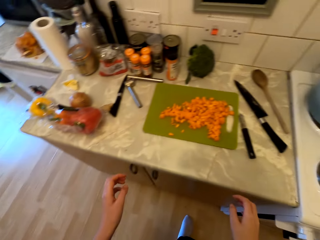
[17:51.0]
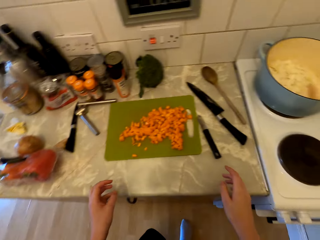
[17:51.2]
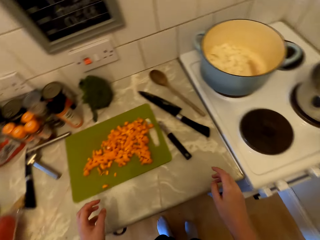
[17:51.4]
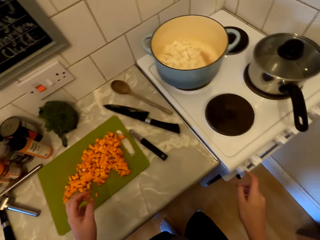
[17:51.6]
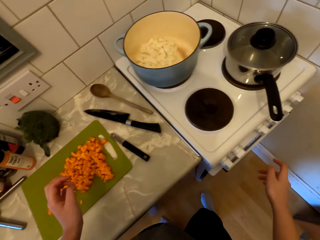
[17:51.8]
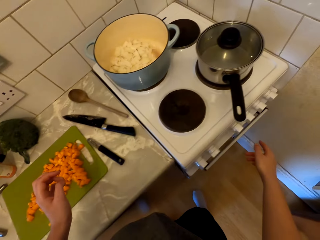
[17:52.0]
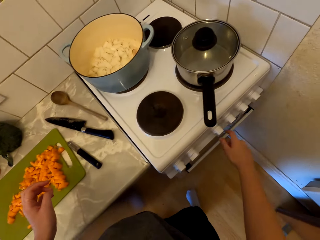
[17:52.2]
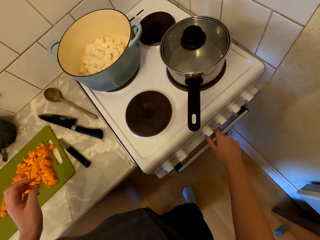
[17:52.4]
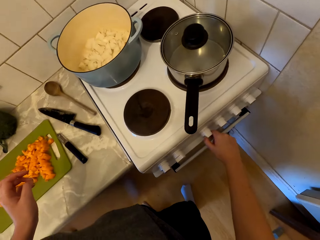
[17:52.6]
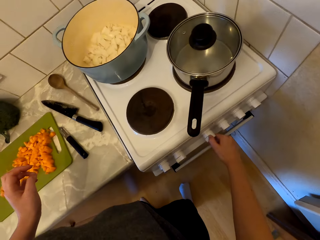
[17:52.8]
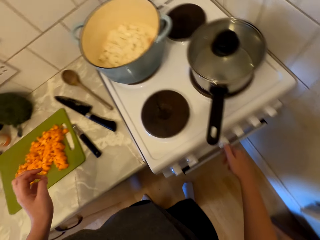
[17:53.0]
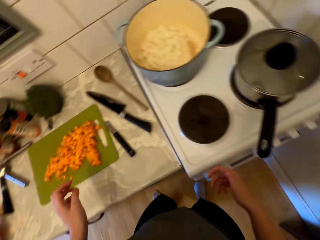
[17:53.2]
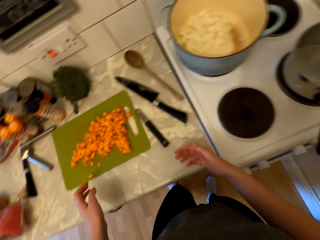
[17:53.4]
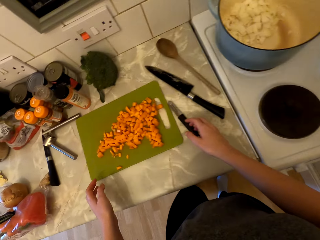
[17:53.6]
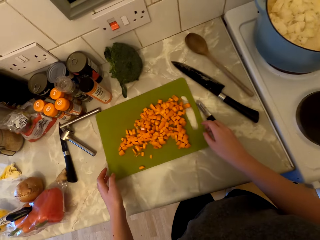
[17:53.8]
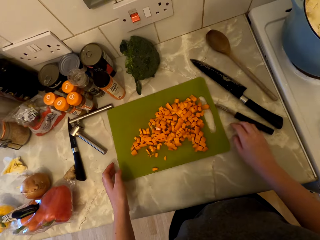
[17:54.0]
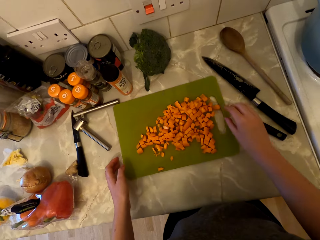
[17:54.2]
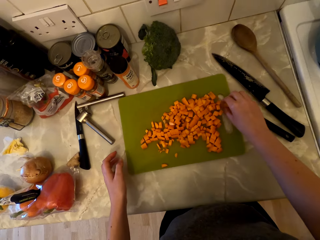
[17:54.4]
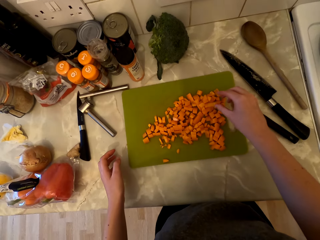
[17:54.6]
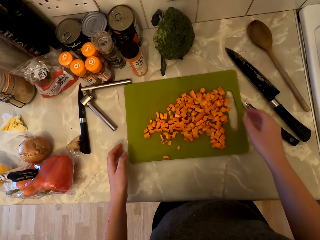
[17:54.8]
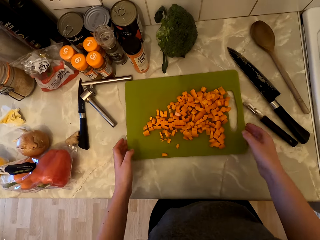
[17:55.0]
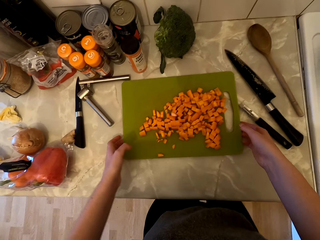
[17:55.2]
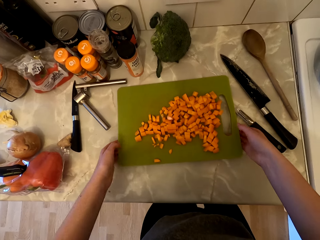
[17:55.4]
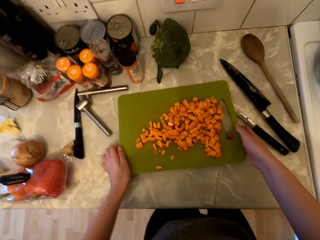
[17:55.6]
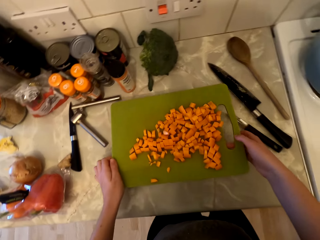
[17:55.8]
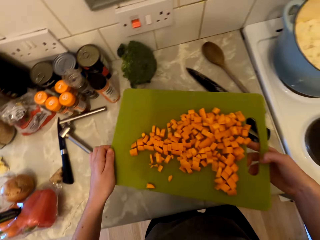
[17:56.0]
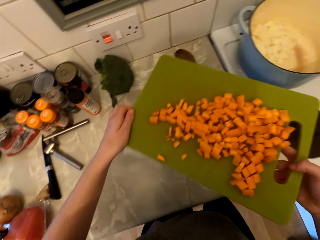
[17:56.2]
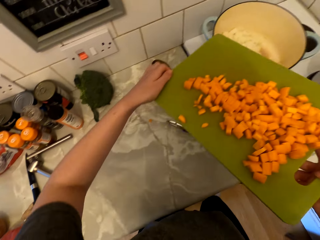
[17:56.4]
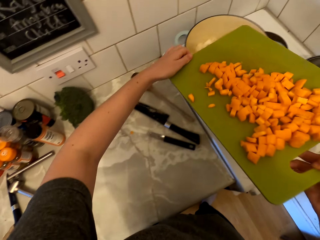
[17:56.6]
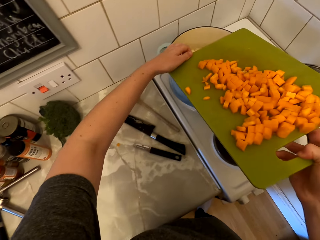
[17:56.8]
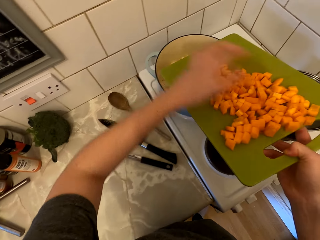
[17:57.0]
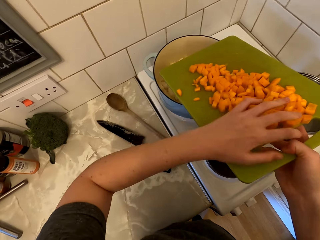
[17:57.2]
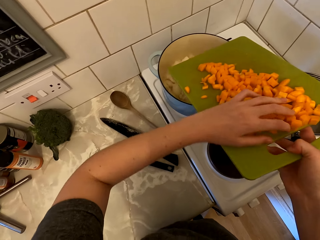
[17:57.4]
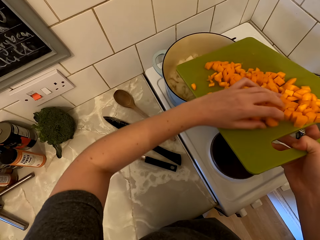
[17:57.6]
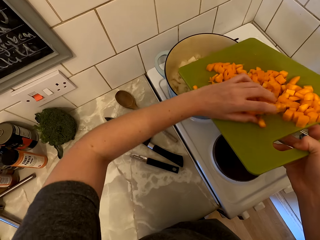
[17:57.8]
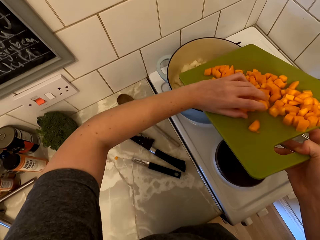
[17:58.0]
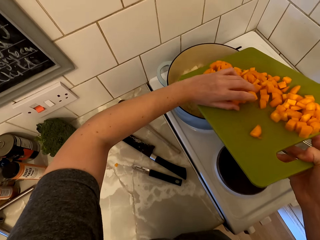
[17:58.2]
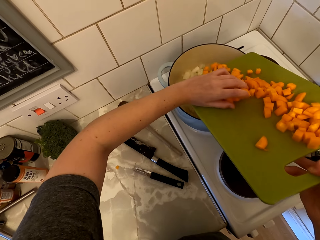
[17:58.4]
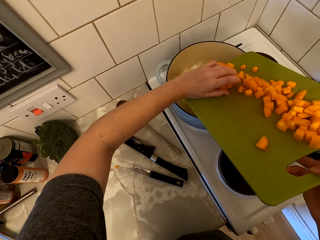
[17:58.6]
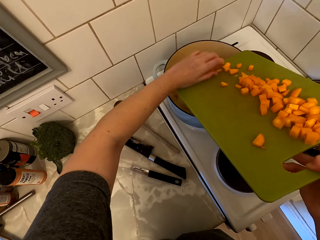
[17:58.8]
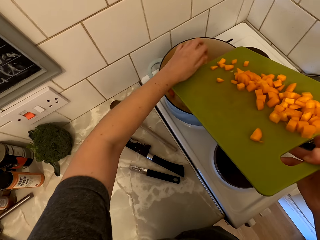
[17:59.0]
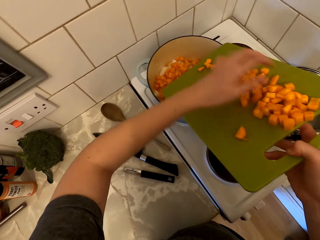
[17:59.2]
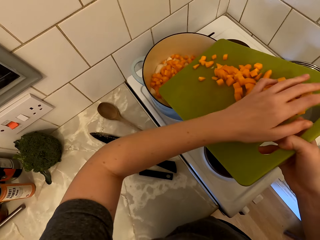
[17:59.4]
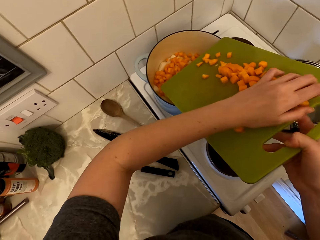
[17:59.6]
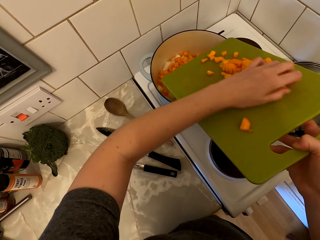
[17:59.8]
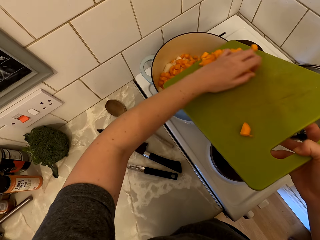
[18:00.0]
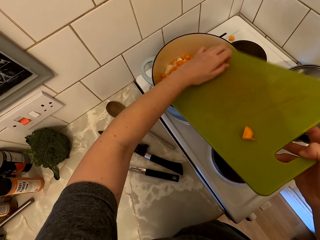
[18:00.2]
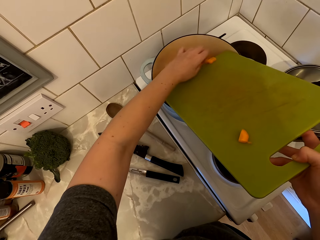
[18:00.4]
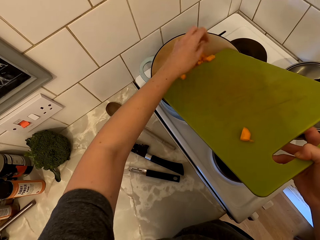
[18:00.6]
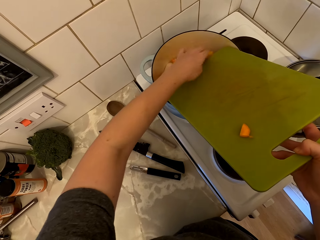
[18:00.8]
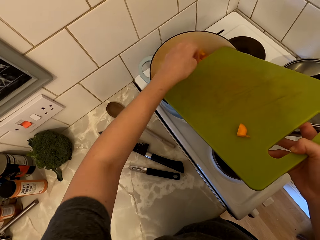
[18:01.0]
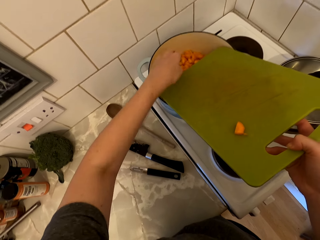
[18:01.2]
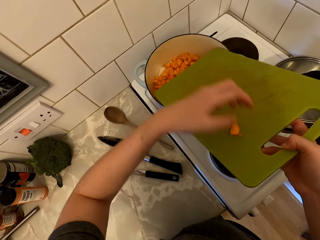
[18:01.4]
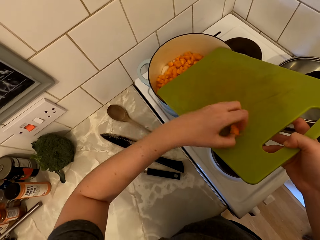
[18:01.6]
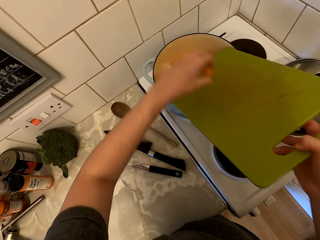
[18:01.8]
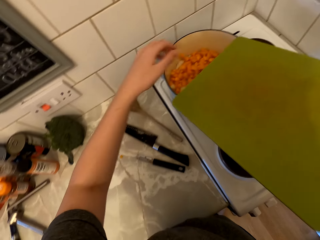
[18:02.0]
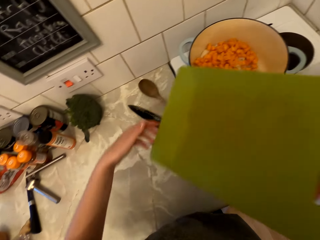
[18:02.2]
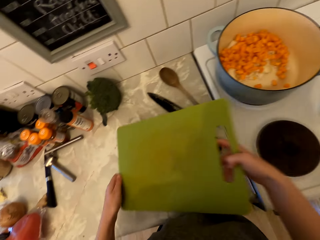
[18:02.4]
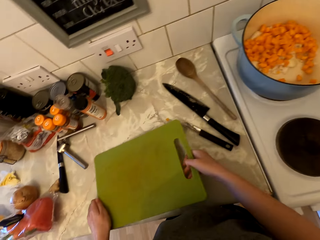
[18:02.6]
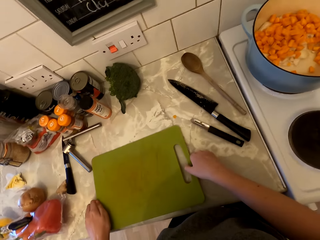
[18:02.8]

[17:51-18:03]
The camera wearer turns to the cooking area. She turns the gas knob. She moves the peeler with the back of her hand. She picks up the piece of carrot on the countertop. She places the piece of carrot on top of other carrots. She picks up the chopping board from the cabinet. She puts the carrots in the cooking pot with her hand. She drops the carrot on top of the gas cooker. She puts the carrots in the cooking pot with her hand.

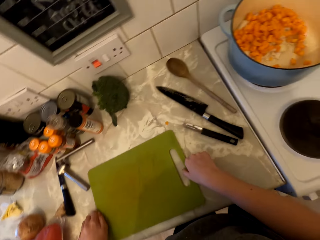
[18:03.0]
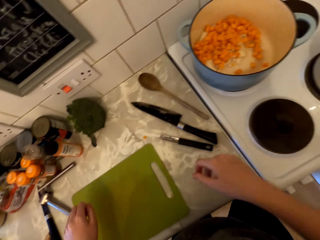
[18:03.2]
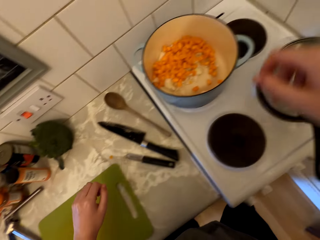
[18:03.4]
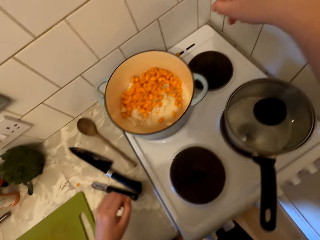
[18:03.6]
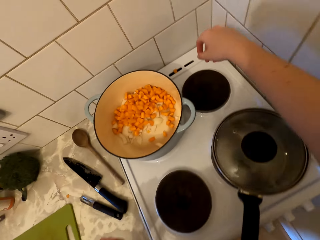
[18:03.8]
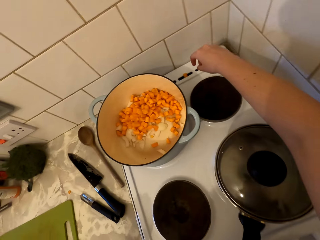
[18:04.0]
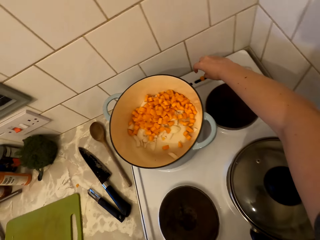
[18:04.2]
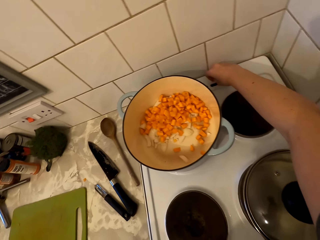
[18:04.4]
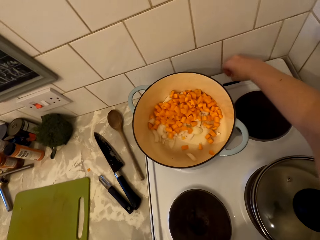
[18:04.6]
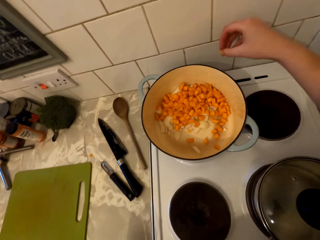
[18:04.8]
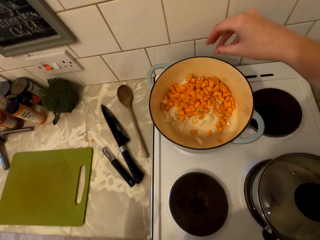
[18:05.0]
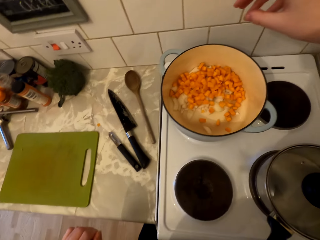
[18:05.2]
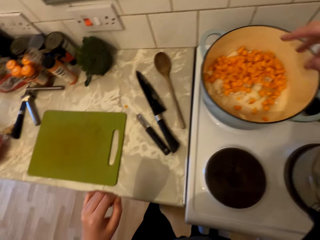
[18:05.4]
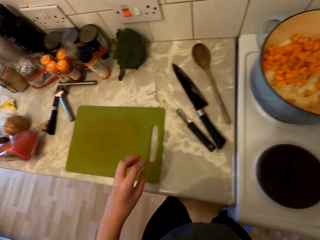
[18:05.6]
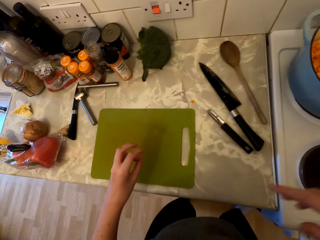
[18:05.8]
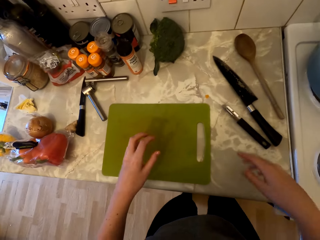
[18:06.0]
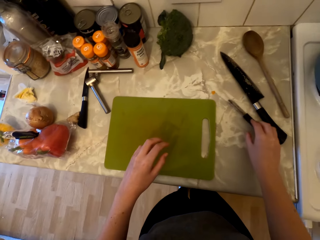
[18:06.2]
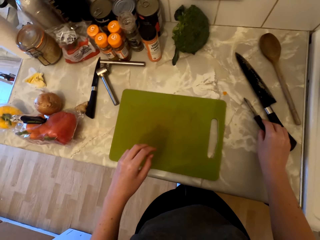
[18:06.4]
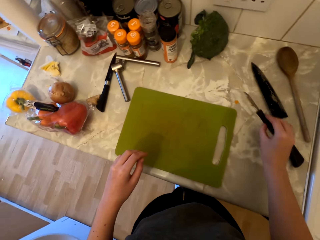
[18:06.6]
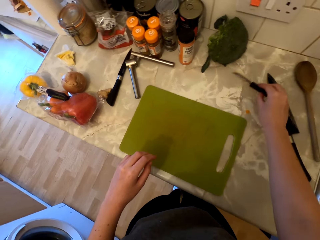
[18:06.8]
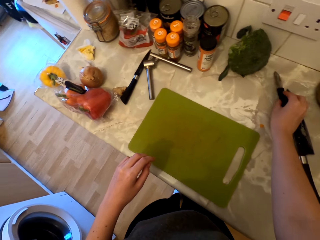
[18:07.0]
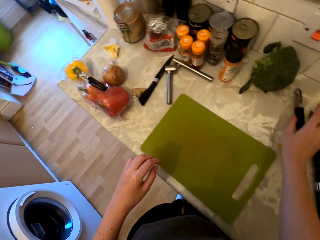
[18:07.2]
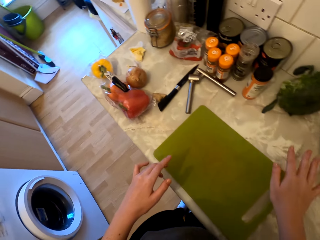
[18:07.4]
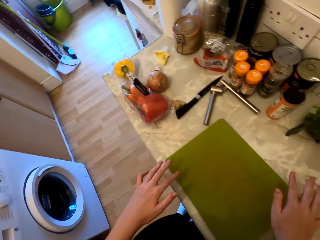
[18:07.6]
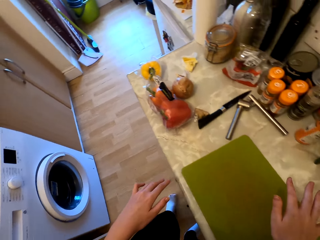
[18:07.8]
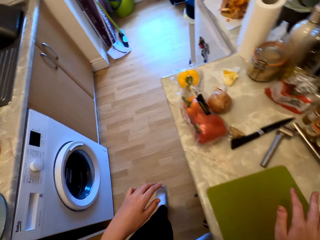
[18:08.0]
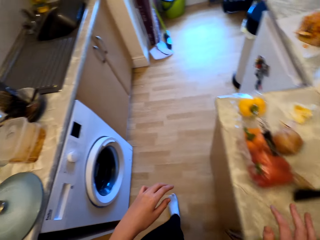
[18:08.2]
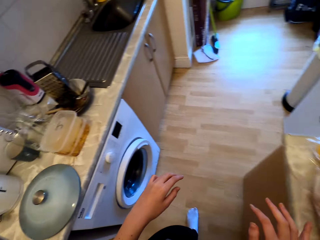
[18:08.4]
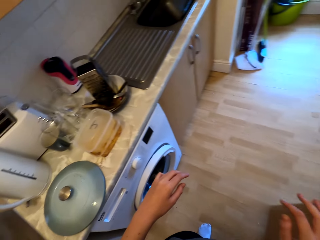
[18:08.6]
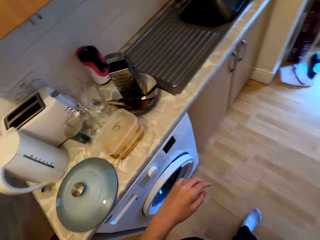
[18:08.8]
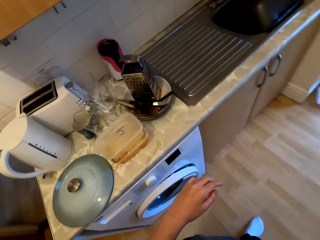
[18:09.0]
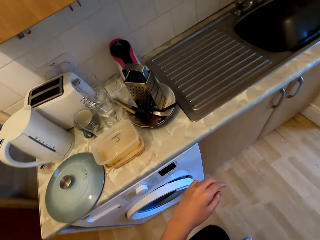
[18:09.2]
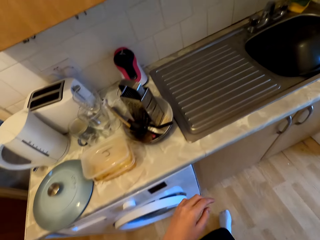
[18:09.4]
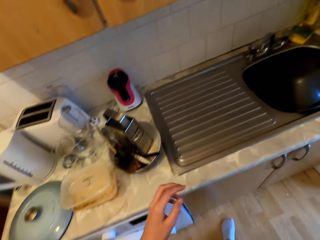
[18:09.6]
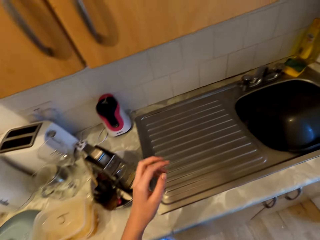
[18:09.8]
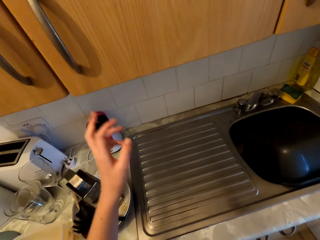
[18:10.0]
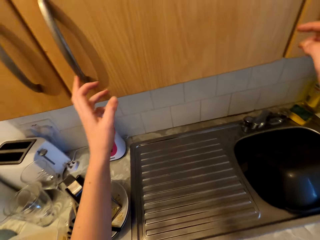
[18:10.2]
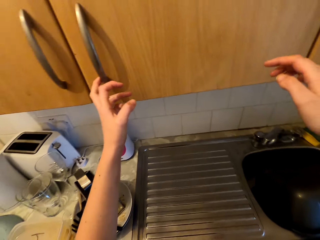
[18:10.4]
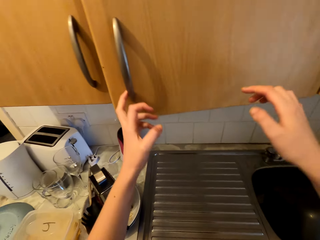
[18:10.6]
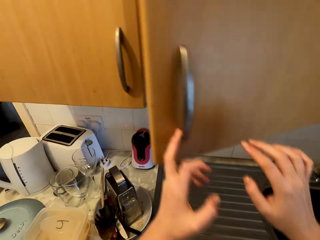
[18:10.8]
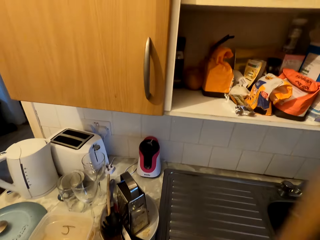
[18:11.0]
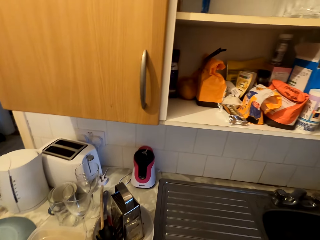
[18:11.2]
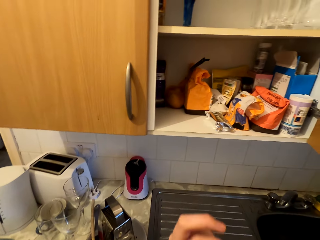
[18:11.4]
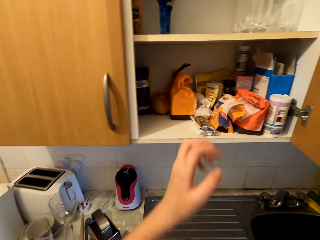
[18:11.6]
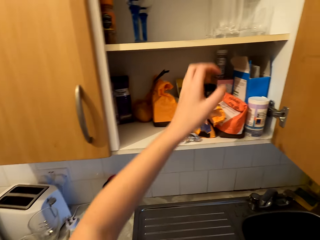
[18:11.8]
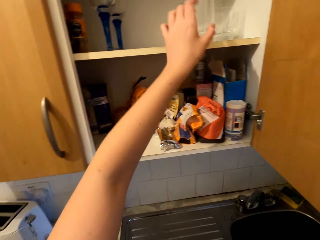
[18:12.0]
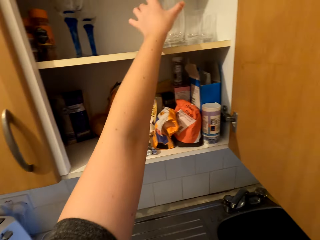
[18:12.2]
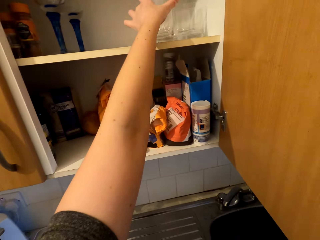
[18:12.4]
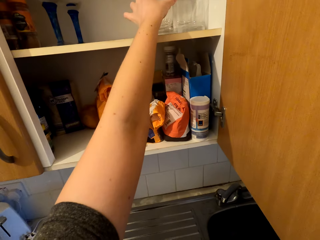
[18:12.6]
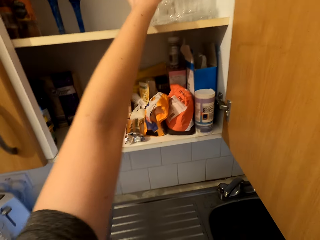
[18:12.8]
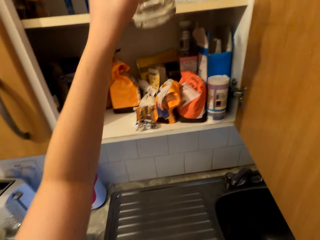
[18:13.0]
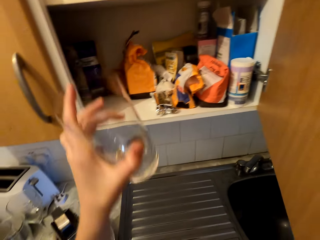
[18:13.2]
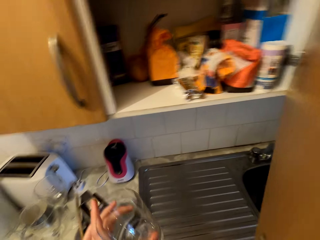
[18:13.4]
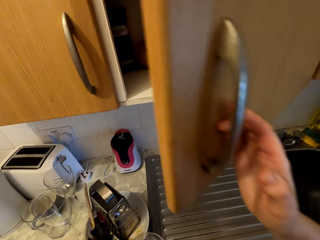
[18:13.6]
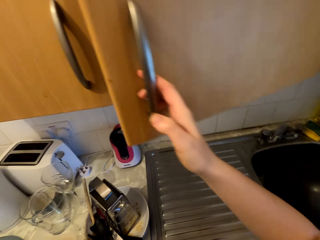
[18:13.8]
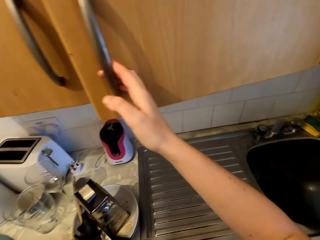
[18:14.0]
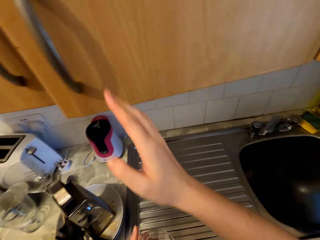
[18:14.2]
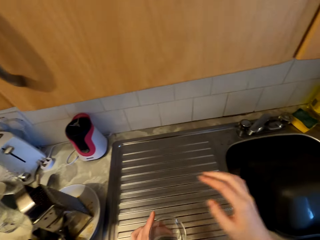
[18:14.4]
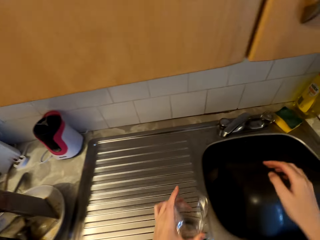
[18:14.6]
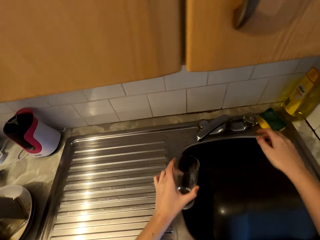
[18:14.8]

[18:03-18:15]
The camera wearer places the chopping board on the countertop. They pick up the piece of carrot on the gas cooker. They drop the piece of carrot in the cooking pot. They pick up the peeler or knife from the cabinet. They place the peeler on the countertop. They walk to the kitchen cabinet. They open the cabinet door. They pick up a glass from the cabinet. They close the cabinet door.
